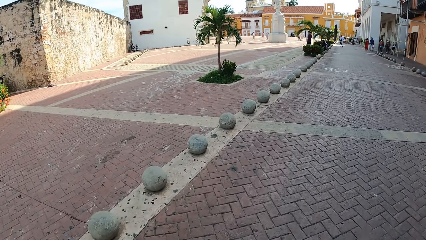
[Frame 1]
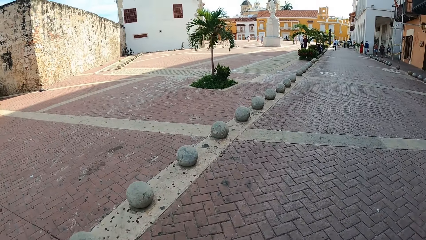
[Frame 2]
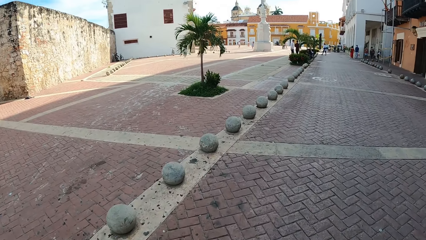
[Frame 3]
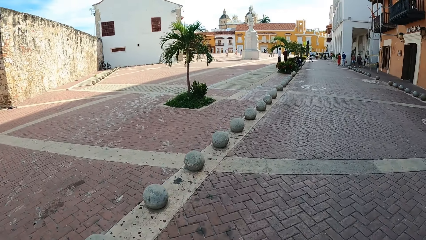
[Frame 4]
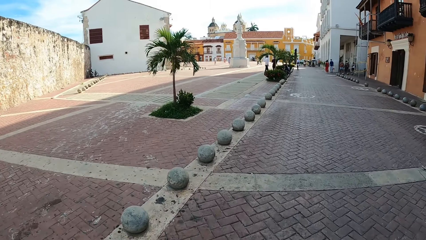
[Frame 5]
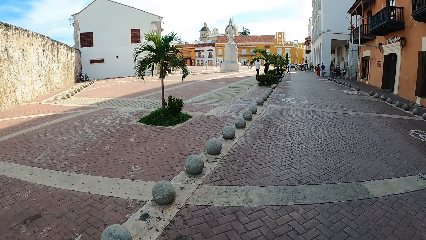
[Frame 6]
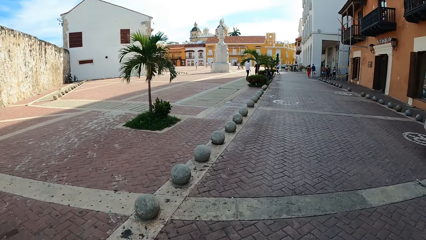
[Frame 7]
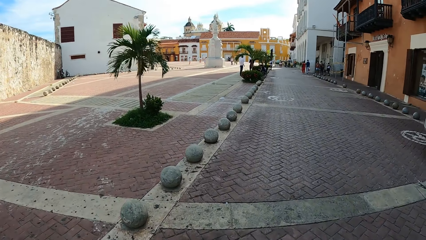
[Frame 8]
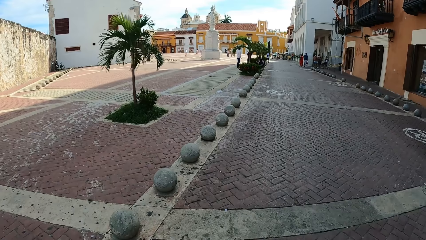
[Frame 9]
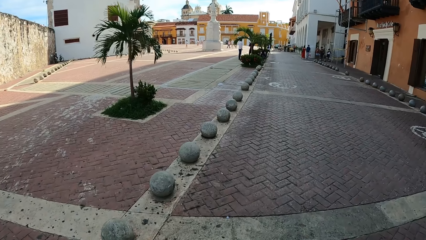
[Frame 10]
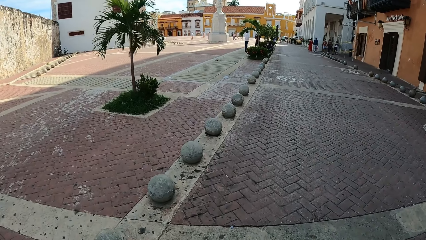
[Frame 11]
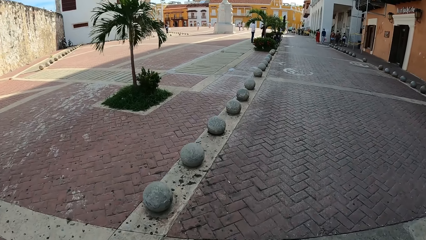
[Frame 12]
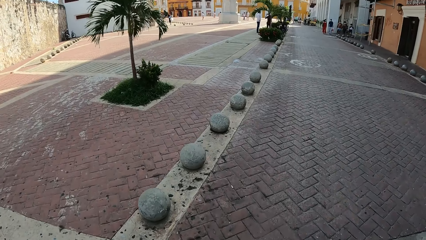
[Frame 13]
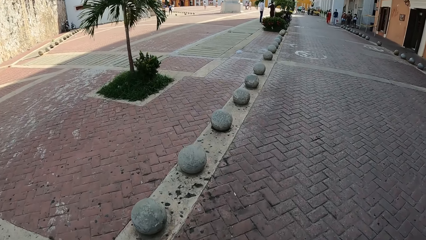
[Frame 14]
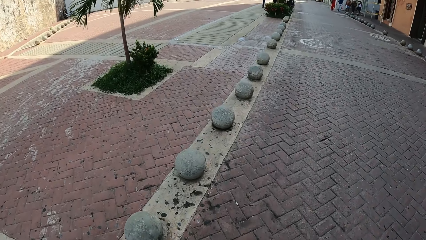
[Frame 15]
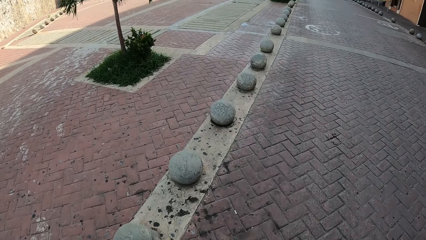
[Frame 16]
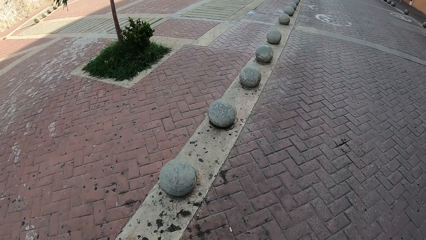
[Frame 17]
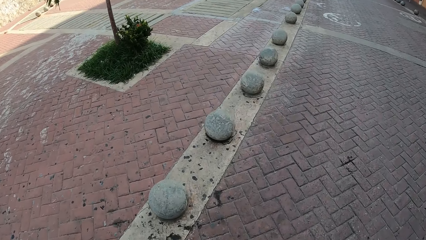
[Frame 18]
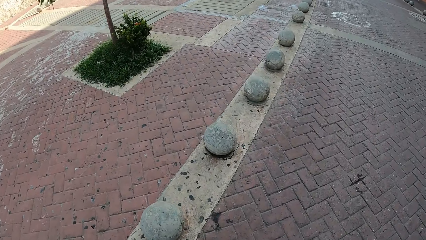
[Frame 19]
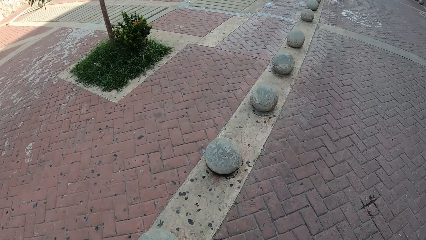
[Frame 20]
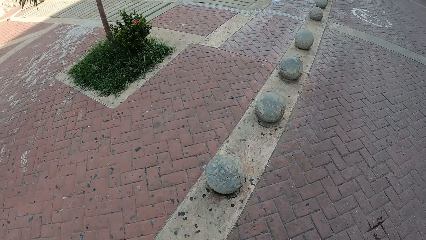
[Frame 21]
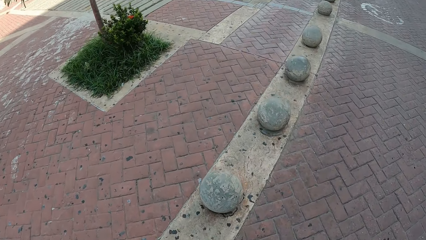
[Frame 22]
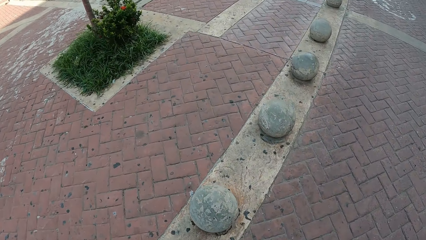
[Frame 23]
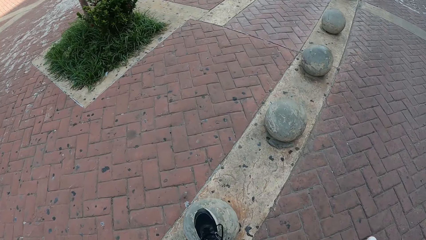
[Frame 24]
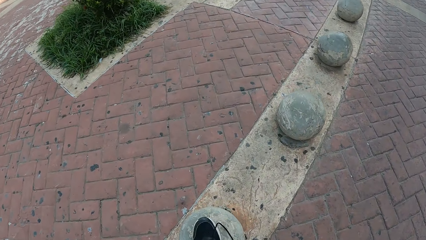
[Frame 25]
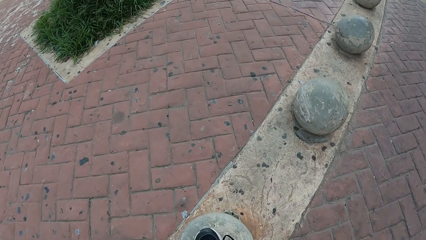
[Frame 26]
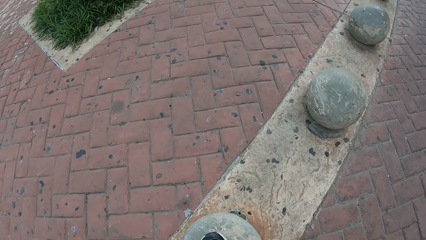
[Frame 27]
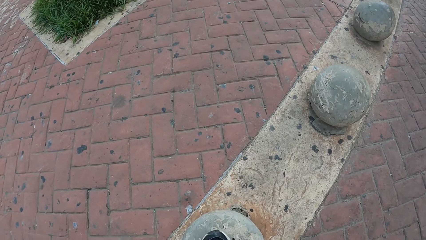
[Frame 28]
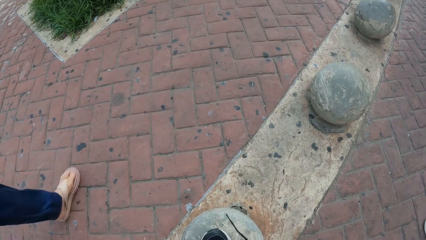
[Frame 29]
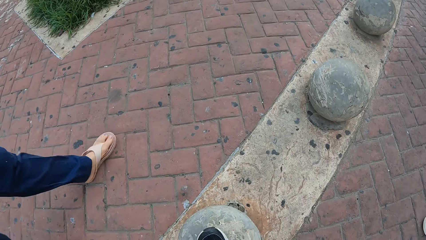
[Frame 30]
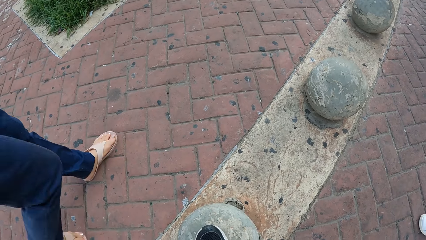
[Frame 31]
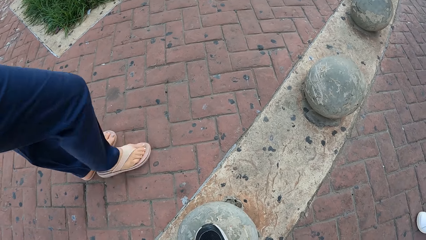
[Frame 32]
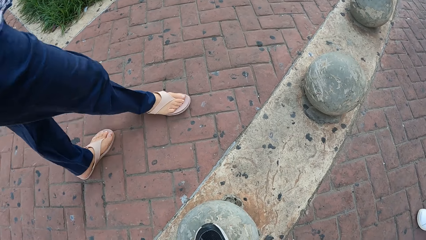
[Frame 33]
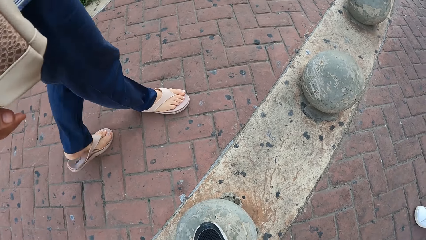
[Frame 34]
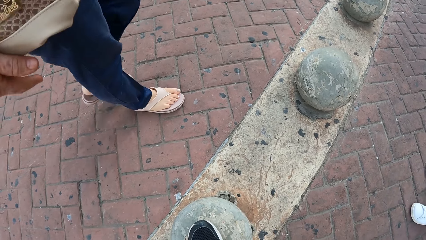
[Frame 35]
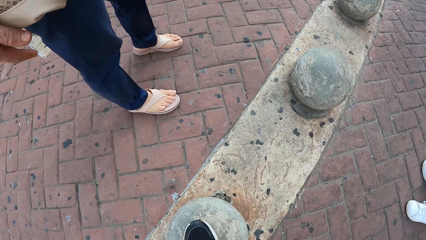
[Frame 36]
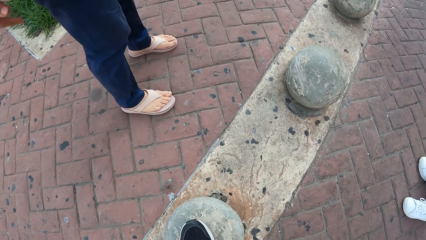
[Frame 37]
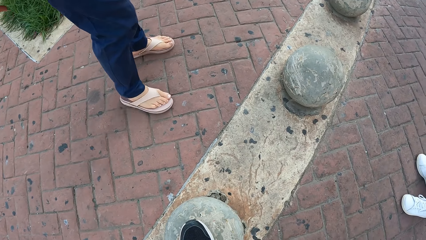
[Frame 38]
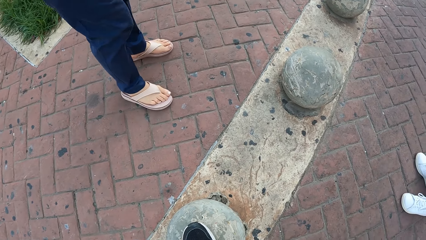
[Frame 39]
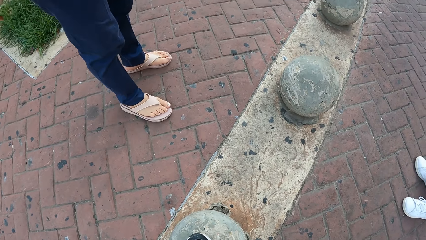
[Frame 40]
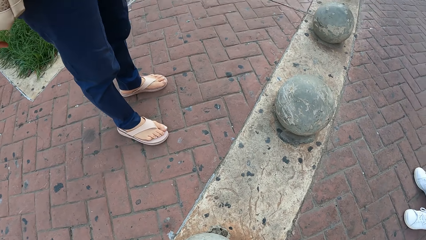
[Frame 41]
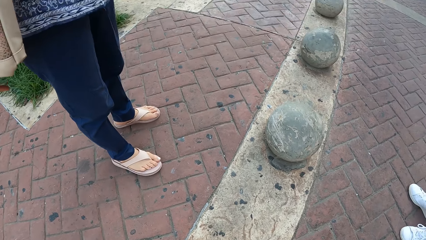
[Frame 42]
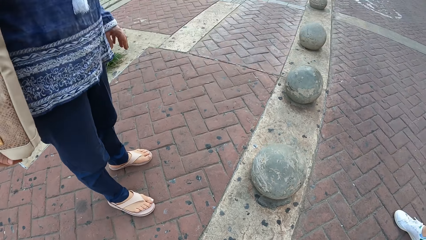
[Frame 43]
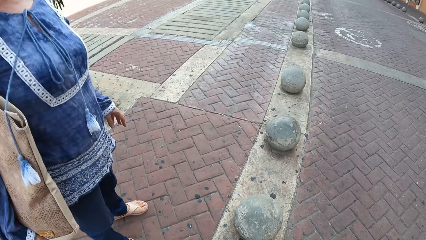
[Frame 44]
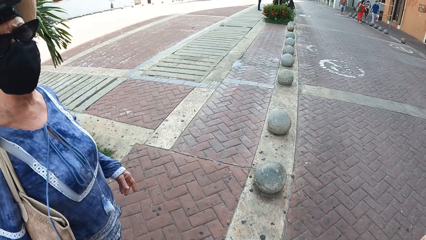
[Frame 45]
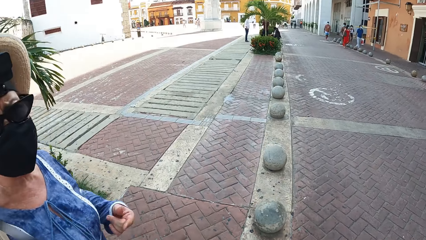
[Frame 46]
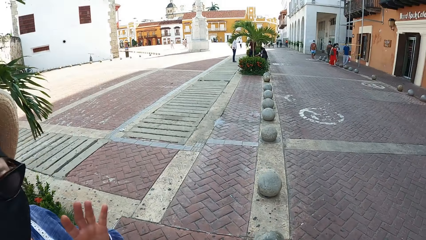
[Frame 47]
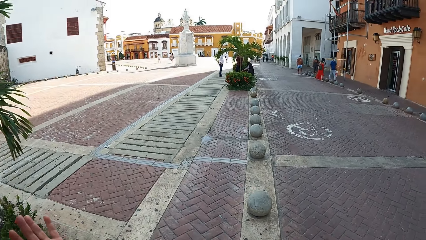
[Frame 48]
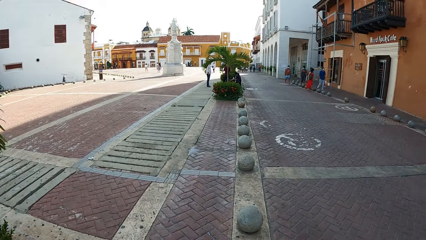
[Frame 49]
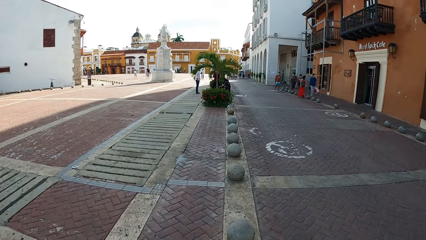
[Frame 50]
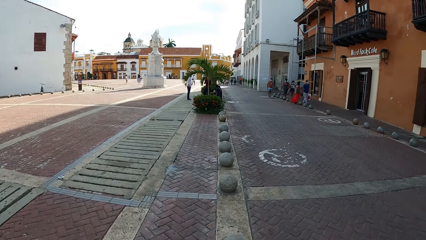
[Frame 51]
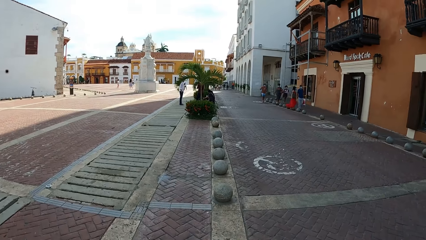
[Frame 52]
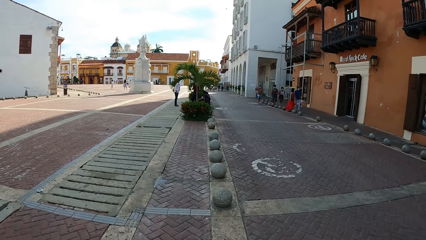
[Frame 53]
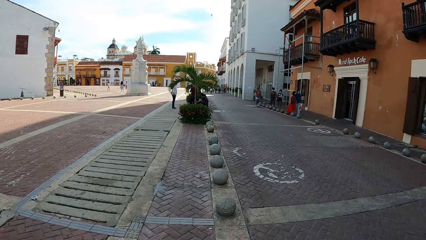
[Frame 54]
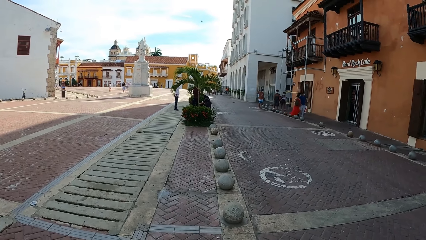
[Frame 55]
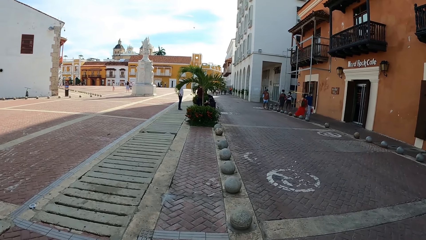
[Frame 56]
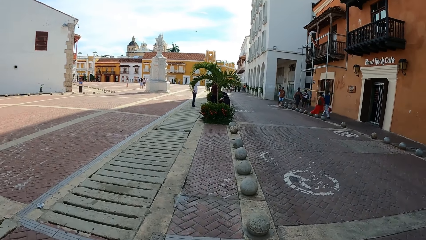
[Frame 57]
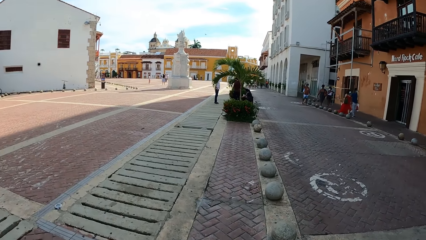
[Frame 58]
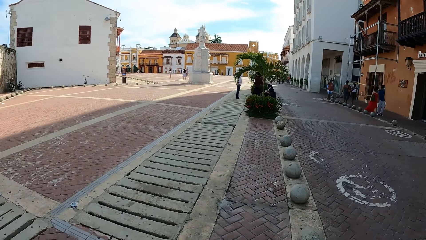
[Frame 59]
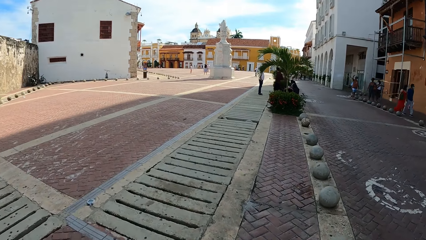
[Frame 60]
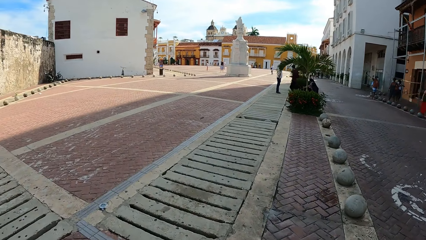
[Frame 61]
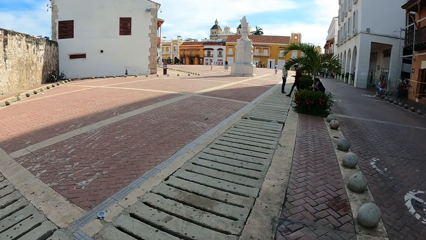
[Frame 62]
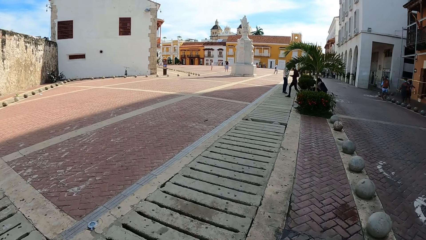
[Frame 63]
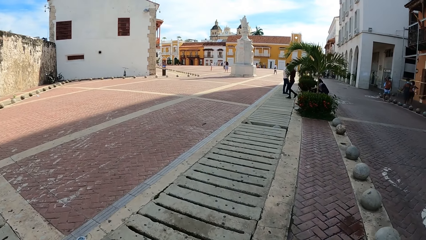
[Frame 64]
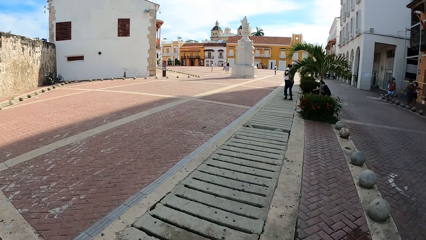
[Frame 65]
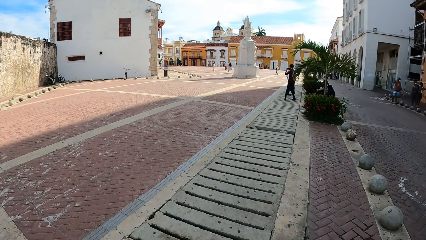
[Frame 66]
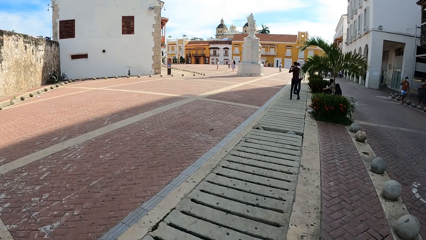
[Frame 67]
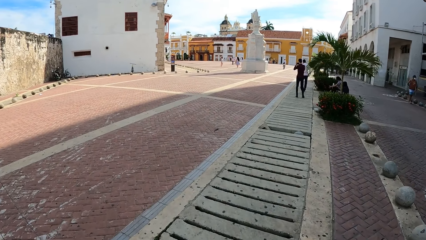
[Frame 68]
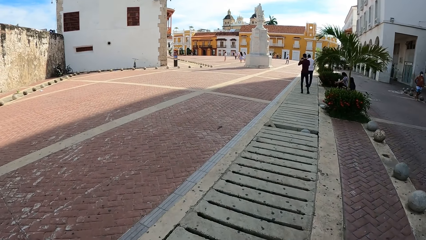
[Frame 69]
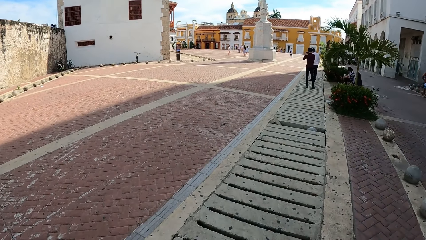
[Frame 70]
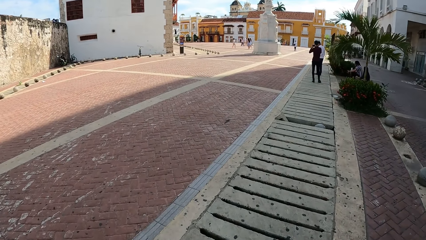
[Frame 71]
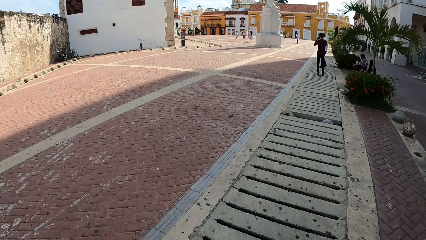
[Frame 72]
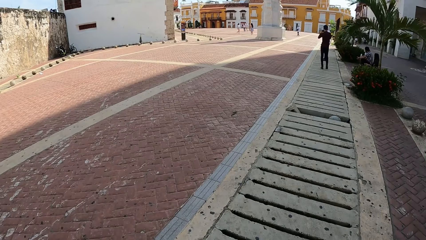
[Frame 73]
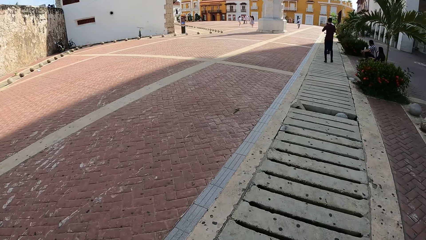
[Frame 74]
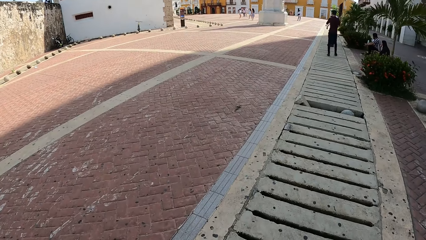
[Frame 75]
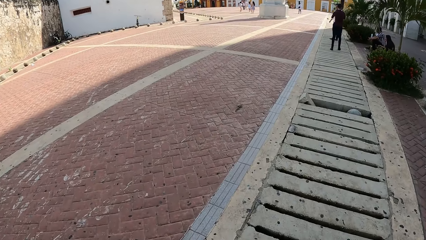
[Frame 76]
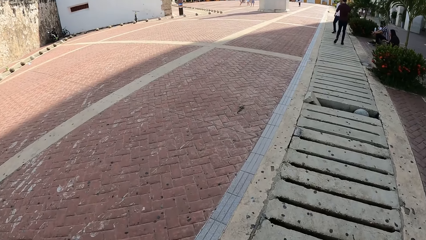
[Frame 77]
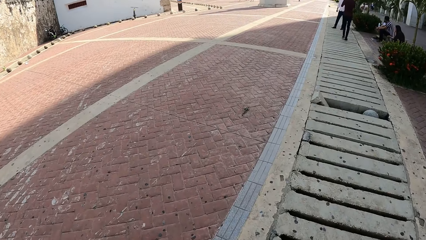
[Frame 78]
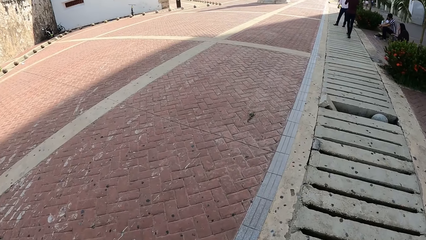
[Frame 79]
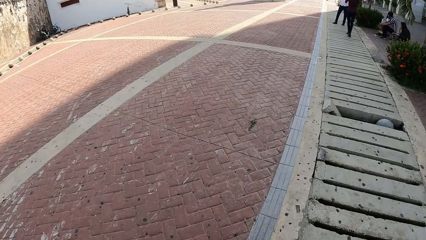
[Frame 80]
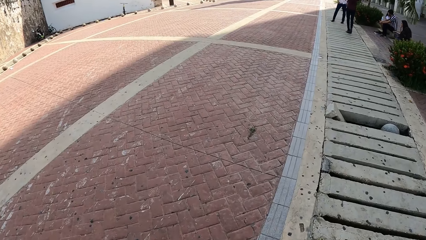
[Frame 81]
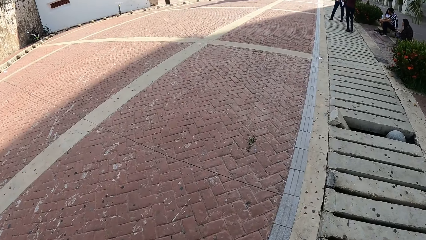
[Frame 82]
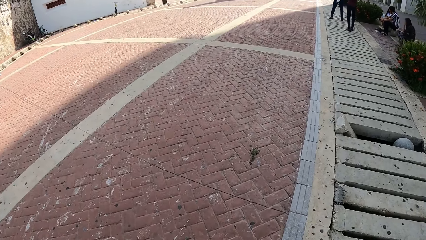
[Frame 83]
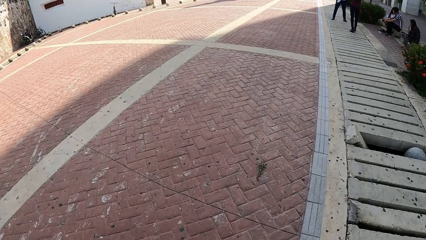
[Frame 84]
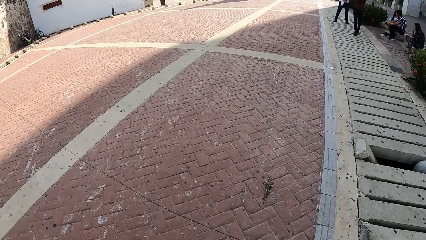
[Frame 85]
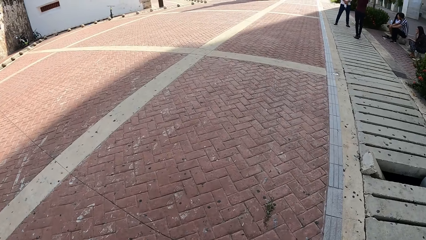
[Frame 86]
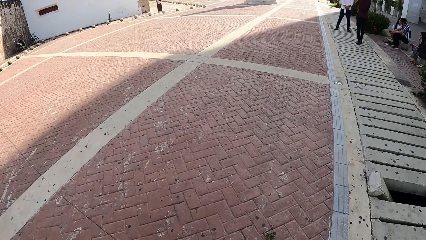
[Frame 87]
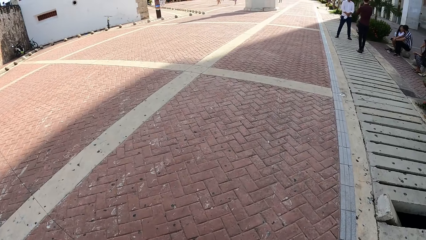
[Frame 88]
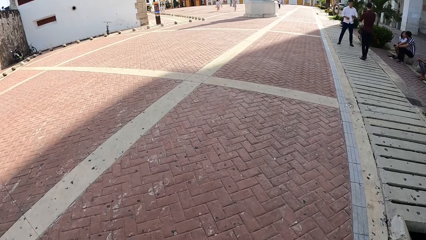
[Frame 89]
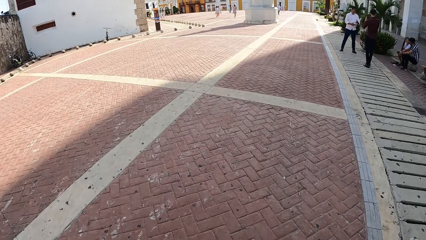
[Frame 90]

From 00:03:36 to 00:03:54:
The camera wearer steps on the stone. She ties her left shoelaces with both hands. She walks on the pathway.
